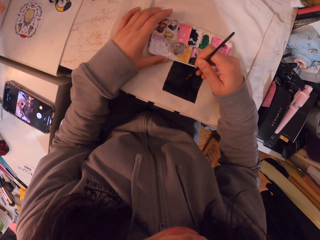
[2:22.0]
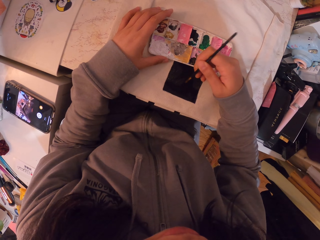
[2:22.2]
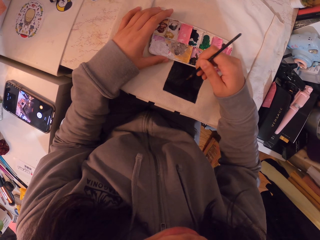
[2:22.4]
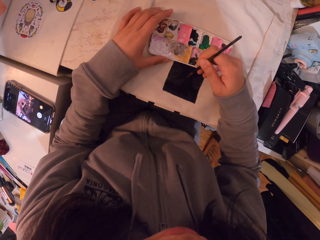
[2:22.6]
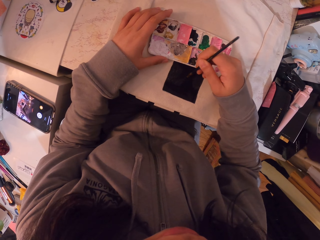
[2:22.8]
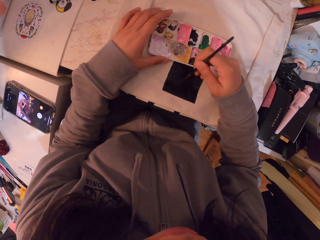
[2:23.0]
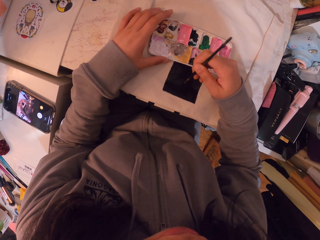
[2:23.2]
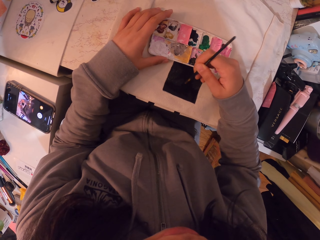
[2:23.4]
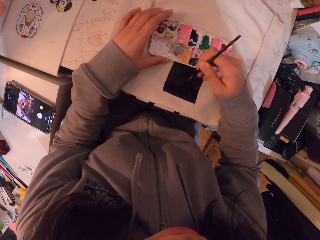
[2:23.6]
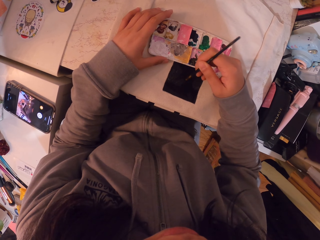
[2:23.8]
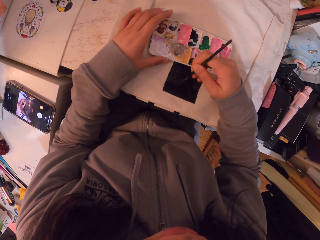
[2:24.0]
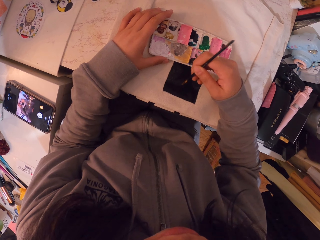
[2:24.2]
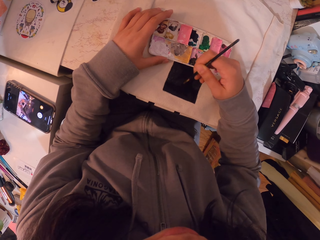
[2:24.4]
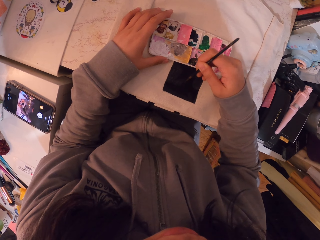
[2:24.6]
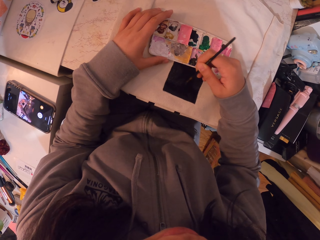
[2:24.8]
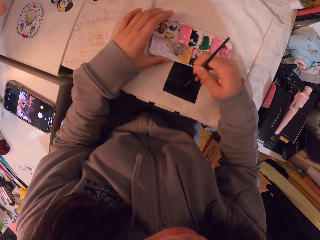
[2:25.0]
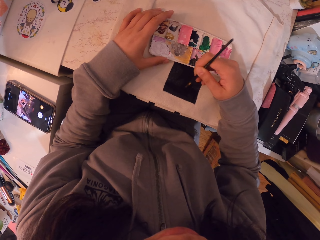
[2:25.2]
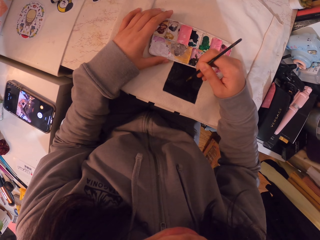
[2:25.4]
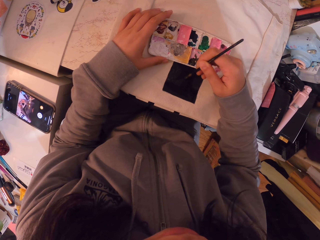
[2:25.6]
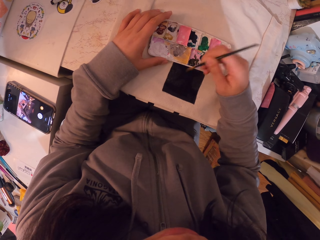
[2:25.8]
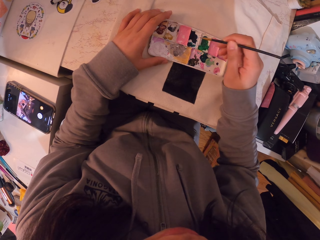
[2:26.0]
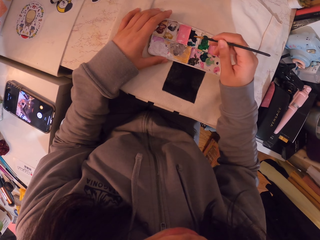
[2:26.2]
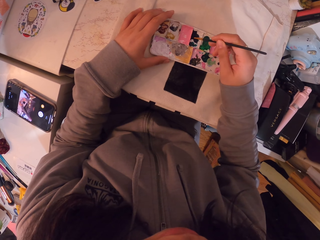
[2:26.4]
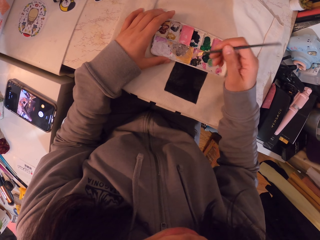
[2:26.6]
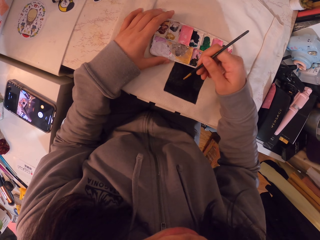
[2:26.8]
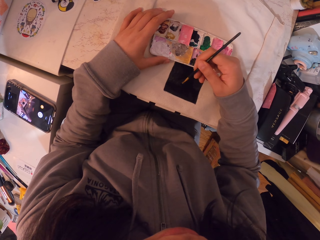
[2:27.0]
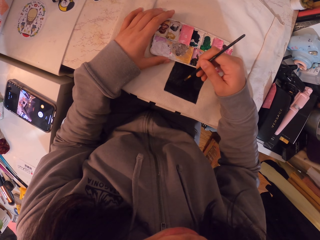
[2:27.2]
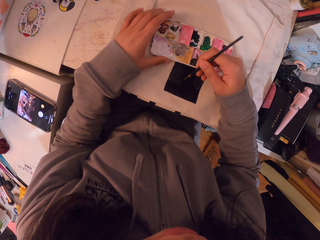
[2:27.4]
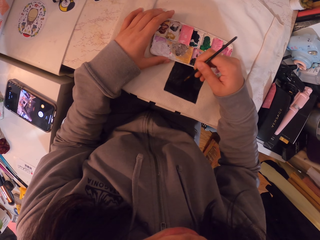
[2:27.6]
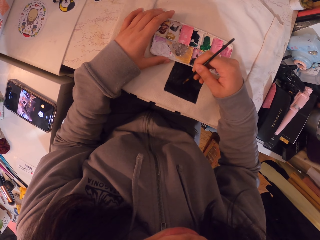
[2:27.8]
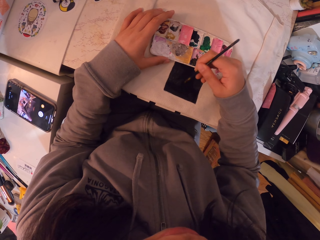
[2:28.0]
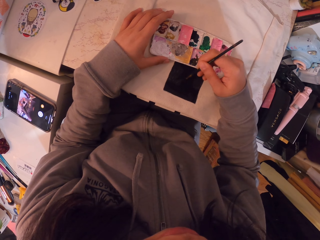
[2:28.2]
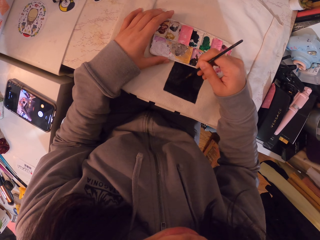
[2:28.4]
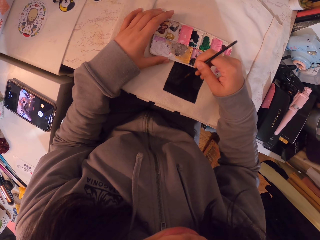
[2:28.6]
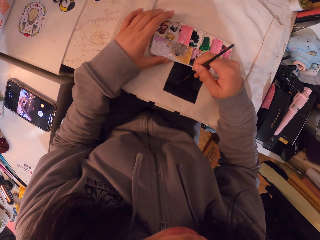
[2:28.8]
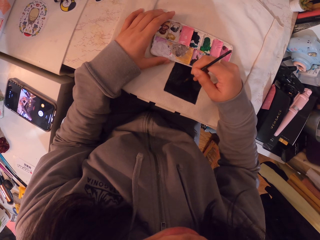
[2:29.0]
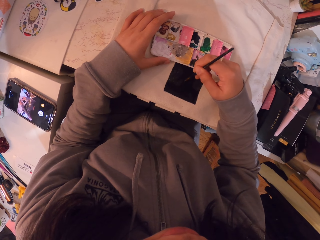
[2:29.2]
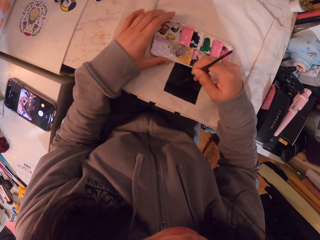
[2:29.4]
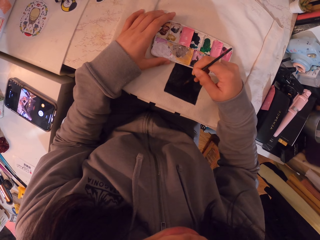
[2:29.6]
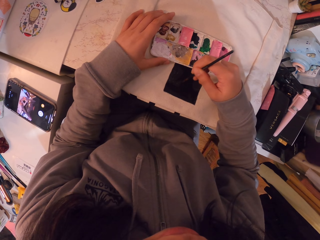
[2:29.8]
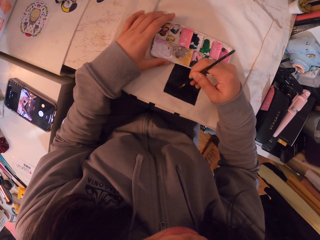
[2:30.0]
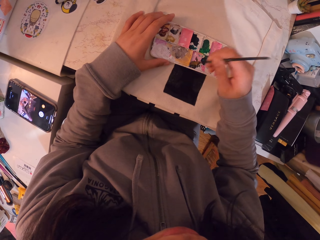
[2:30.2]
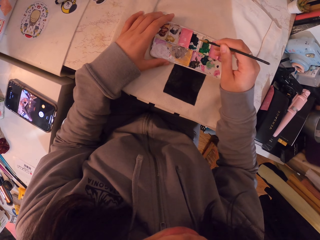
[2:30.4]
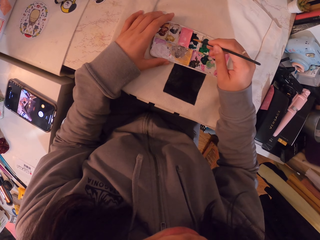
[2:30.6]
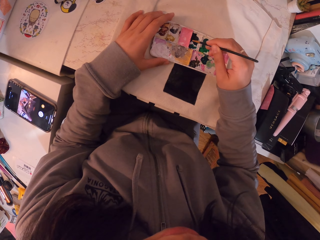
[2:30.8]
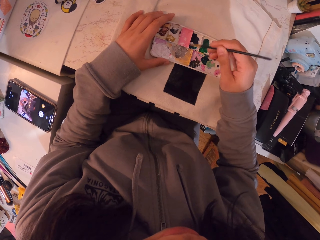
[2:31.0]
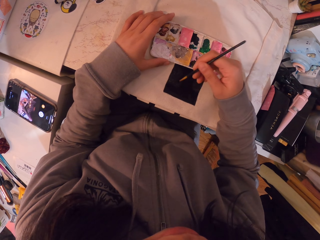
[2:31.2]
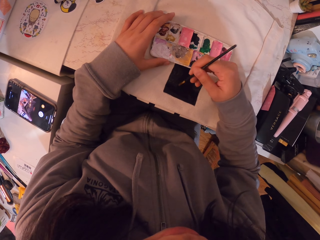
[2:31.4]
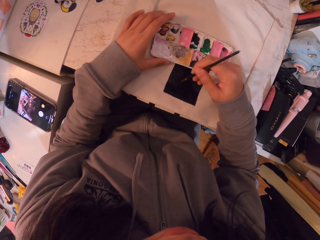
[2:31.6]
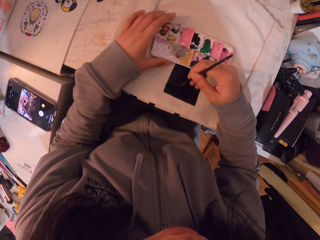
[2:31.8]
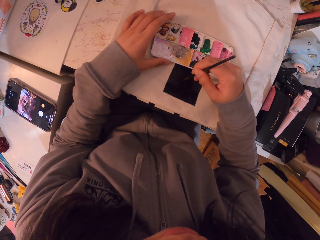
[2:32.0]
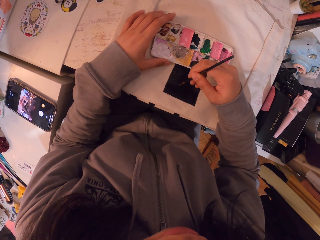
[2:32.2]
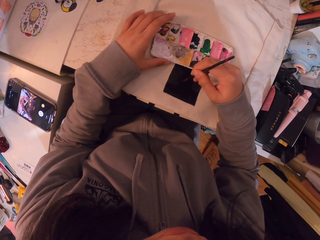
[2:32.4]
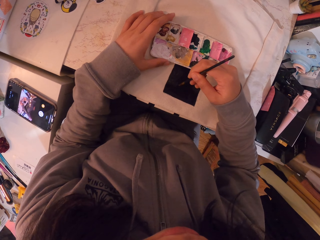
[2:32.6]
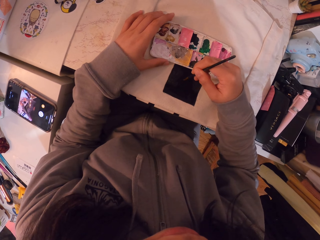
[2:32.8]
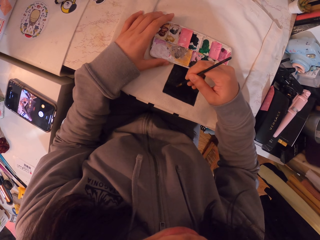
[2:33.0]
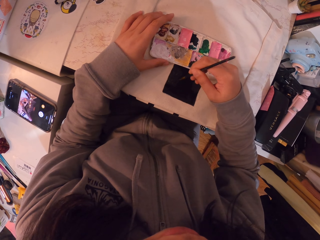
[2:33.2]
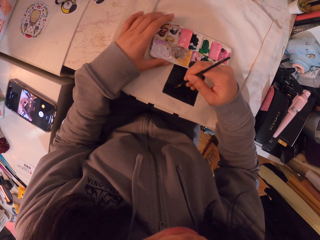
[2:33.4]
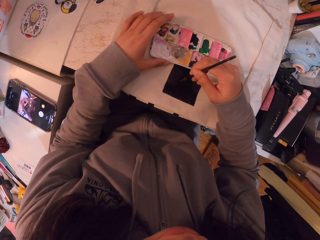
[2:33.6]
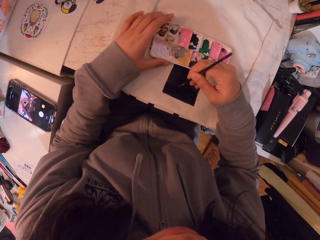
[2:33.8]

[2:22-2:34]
The camera wearer moves her hand. She dips the brush in the ink. She moves her hand. She paints on the canvas bag. She moves her hand. She dips the brush in the ink. She moves her hand. She paints on the canvas bag.

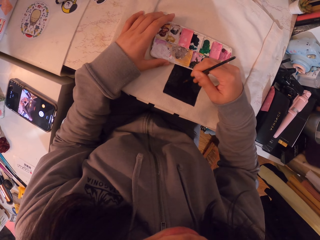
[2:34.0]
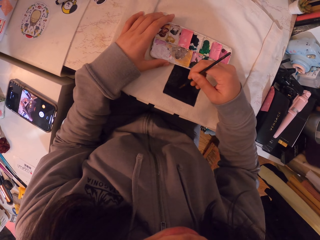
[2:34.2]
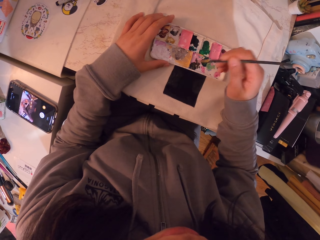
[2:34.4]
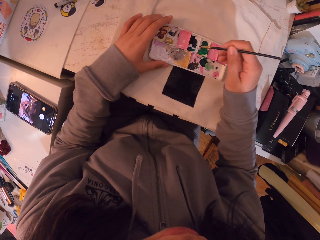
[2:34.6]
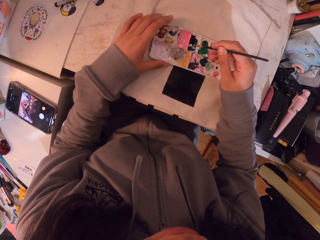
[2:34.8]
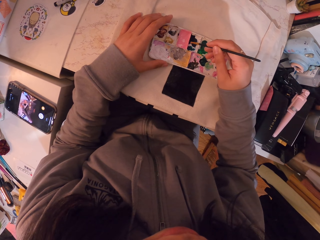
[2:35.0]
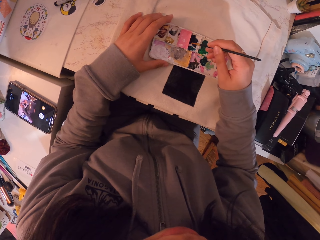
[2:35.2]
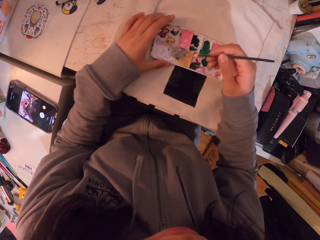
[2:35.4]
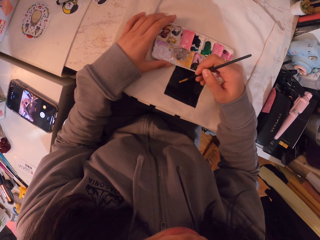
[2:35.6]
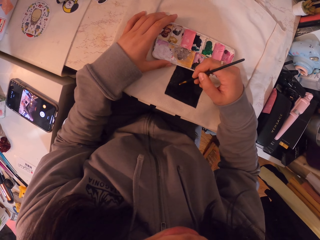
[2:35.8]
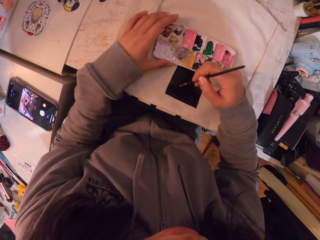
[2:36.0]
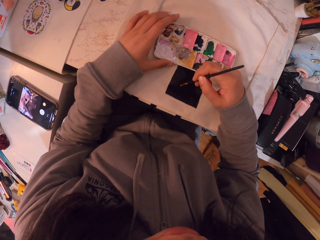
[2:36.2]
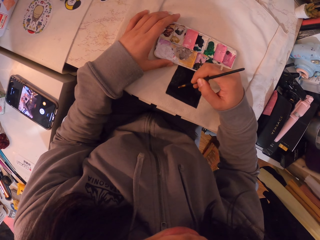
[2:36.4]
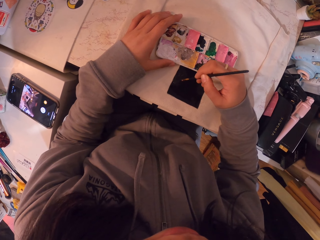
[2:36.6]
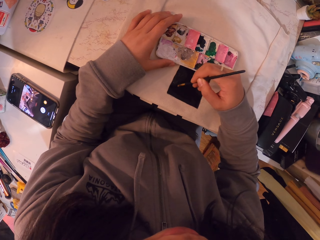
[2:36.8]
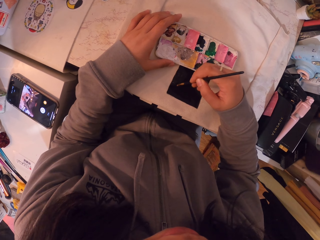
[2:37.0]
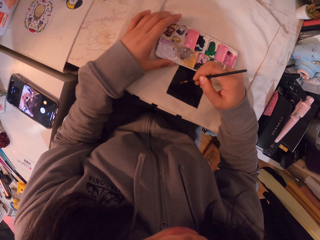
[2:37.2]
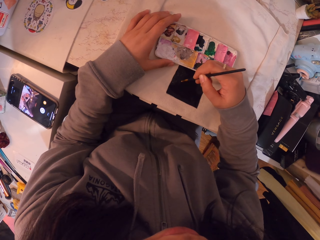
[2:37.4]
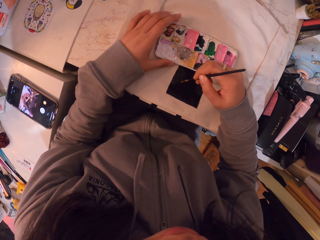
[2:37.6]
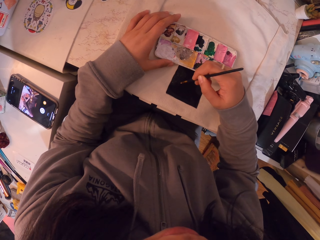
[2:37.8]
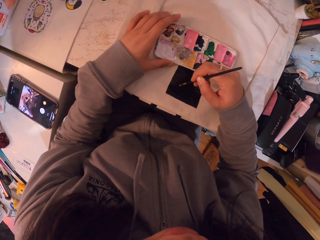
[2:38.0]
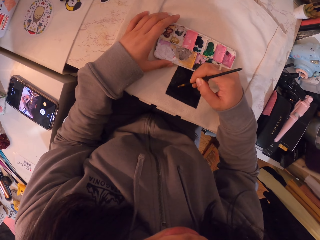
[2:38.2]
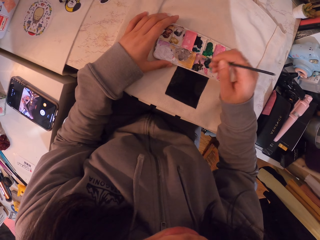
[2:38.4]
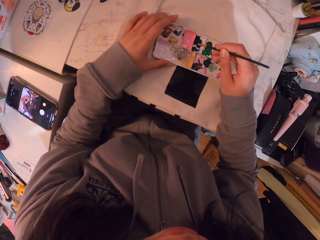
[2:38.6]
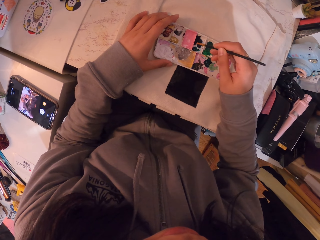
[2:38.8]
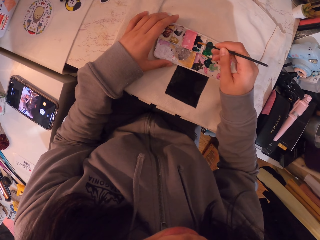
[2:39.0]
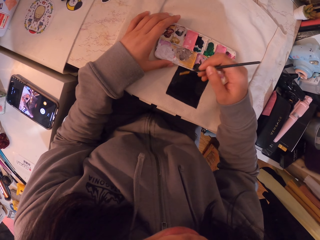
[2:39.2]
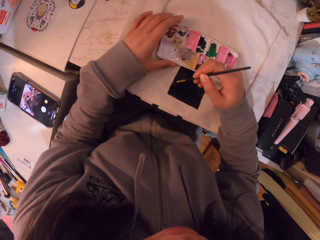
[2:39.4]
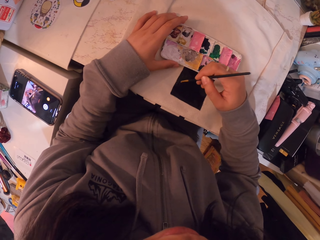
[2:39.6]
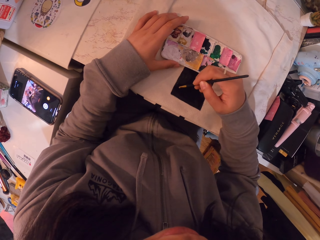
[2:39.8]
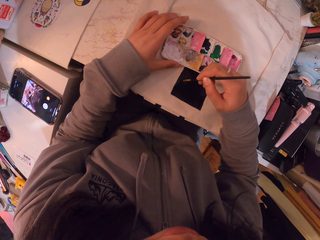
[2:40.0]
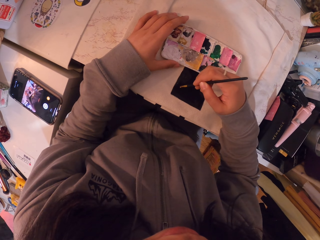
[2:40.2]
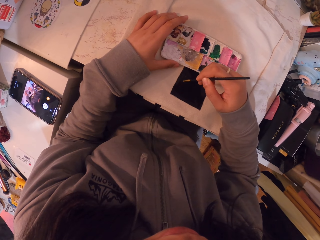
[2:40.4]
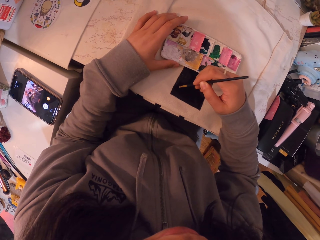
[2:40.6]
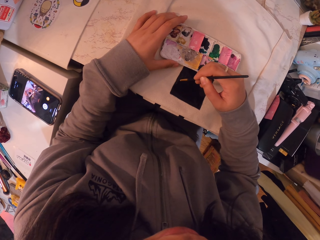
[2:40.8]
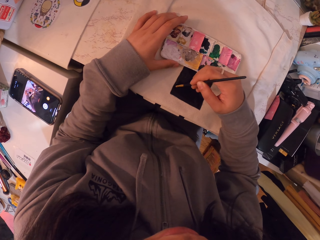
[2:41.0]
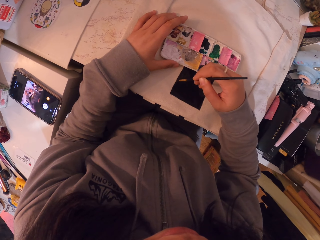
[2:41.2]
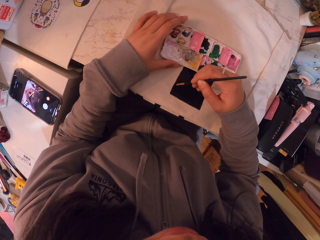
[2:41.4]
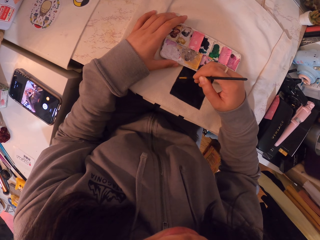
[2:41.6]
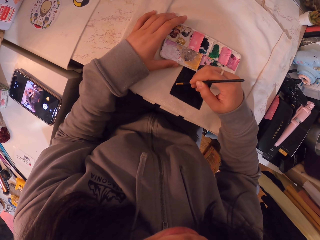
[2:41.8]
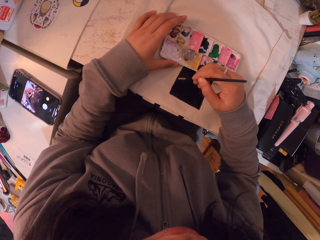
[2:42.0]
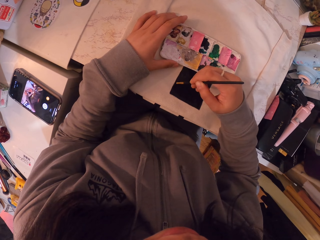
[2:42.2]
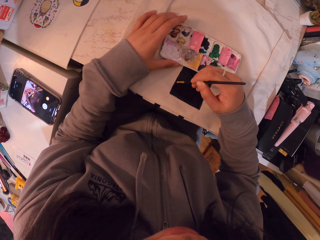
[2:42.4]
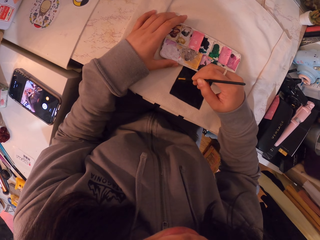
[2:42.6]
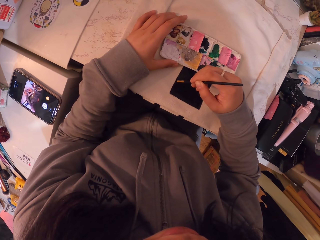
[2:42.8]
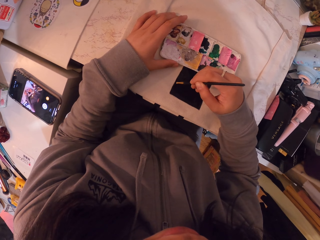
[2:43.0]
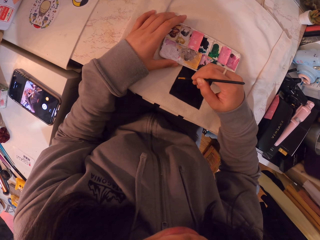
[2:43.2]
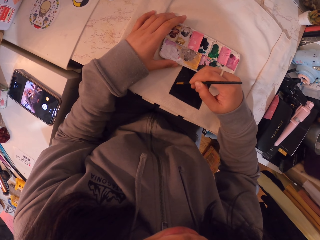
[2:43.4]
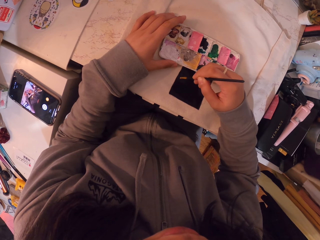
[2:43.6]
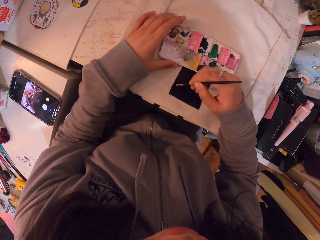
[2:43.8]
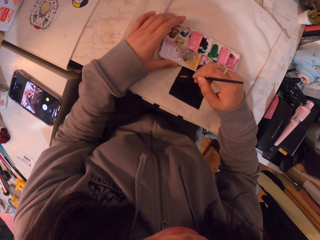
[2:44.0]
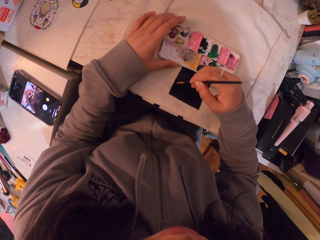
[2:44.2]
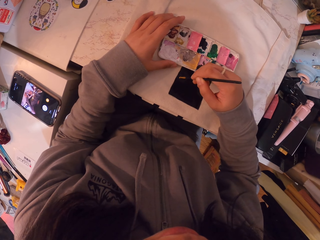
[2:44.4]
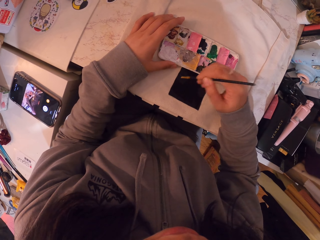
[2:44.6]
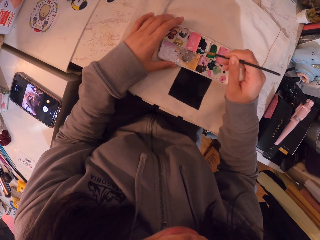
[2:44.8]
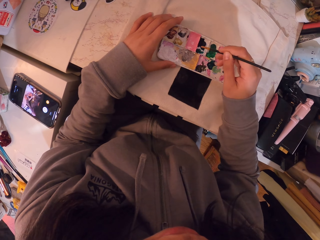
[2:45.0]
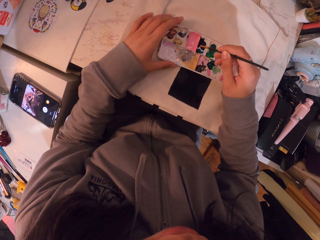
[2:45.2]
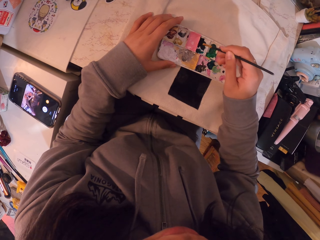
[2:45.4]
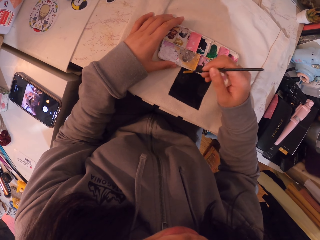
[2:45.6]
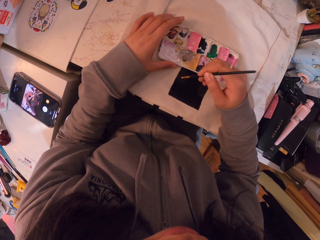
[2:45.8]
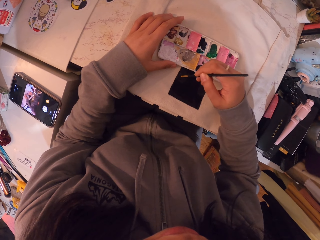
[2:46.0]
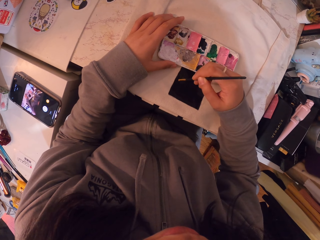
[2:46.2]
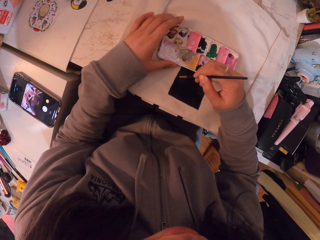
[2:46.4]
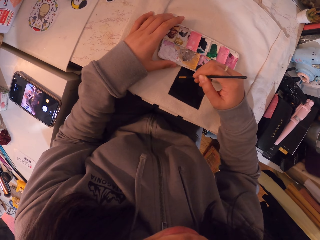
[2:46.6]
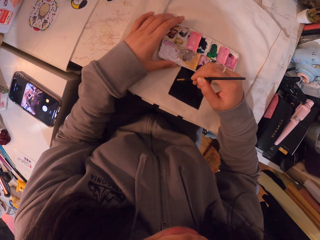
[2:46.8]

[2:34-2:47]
The camera wearer moves her hand. She dips the brush in the ink. She moves her hand. She paints on the canvas bag. She moves her hand. She dips the brush in the ink. She moves her hand. She paints on the canvas bag. She moves her hand. She dips the brush in the ink. She moves her hand. She paints on the canvas bag.
